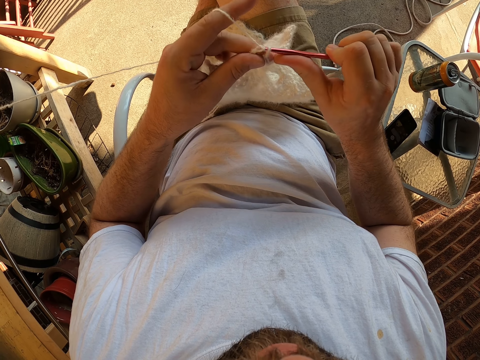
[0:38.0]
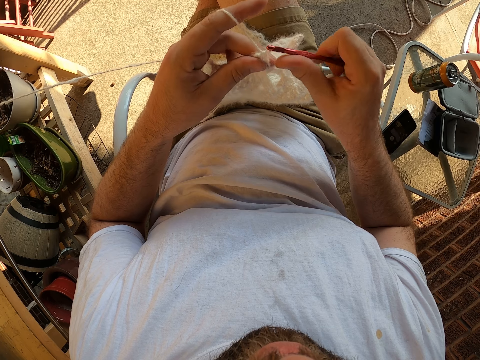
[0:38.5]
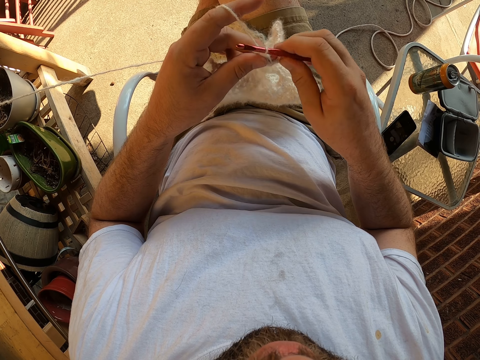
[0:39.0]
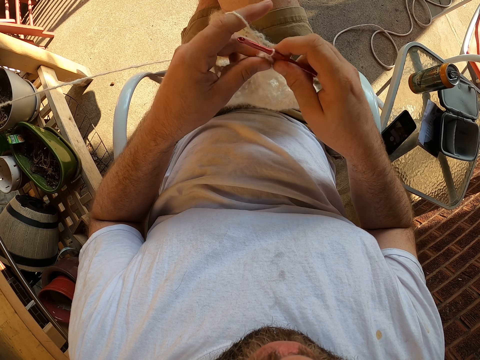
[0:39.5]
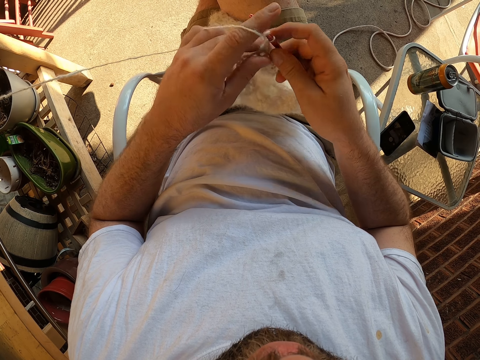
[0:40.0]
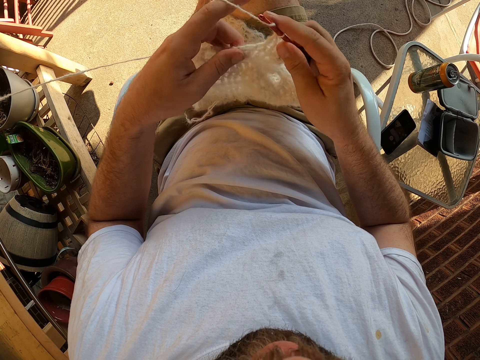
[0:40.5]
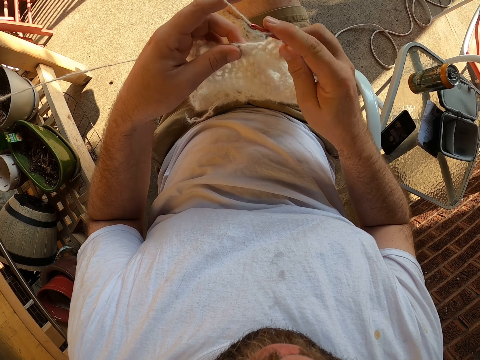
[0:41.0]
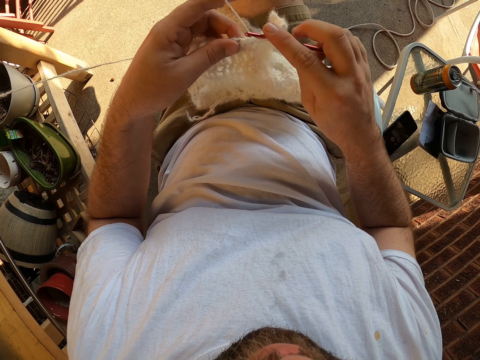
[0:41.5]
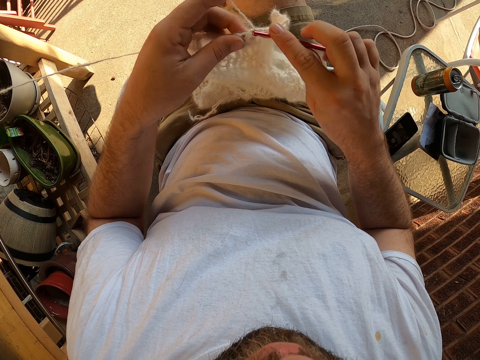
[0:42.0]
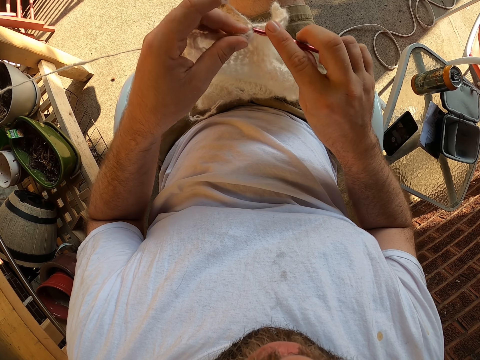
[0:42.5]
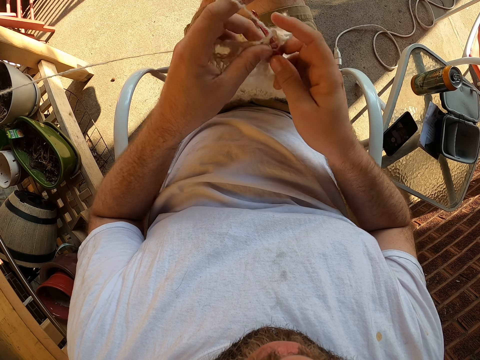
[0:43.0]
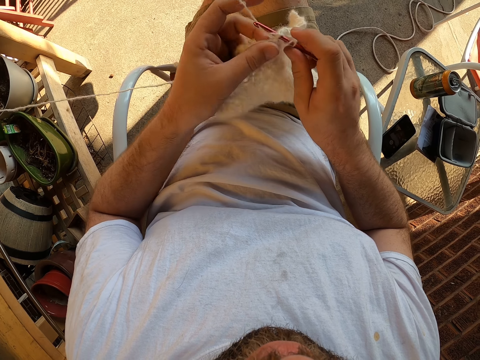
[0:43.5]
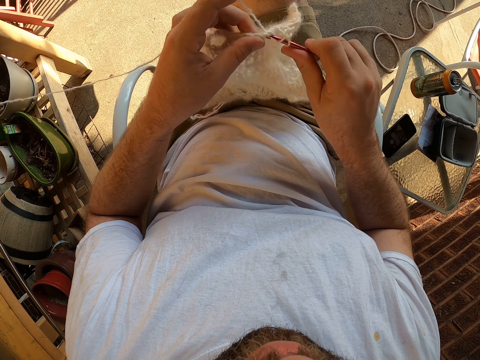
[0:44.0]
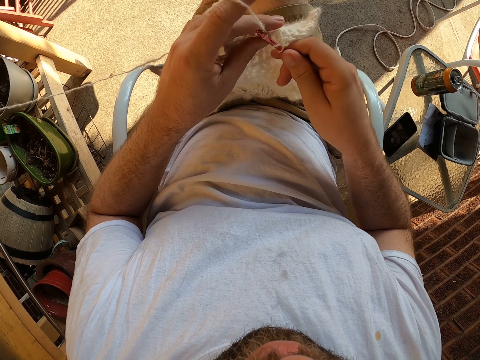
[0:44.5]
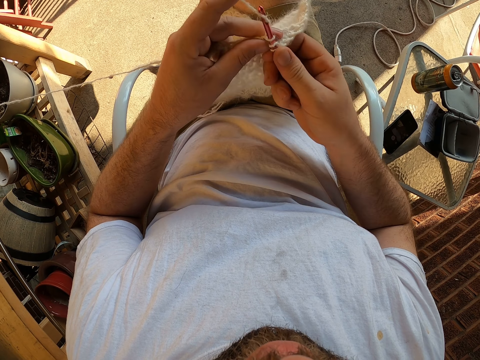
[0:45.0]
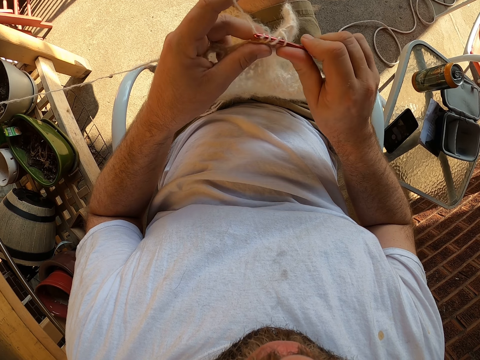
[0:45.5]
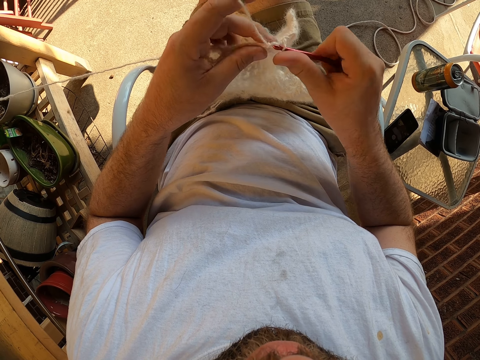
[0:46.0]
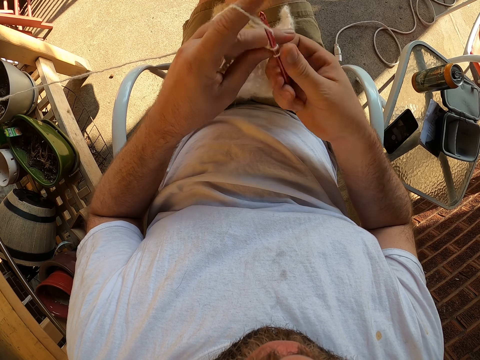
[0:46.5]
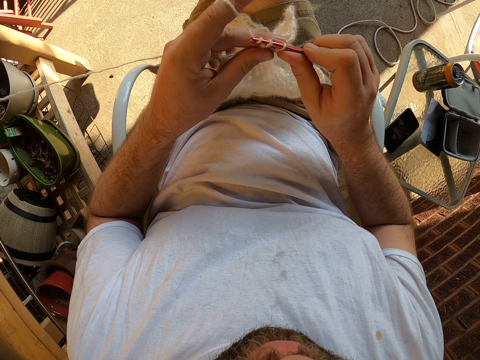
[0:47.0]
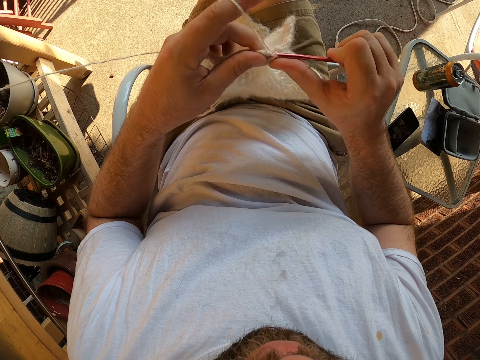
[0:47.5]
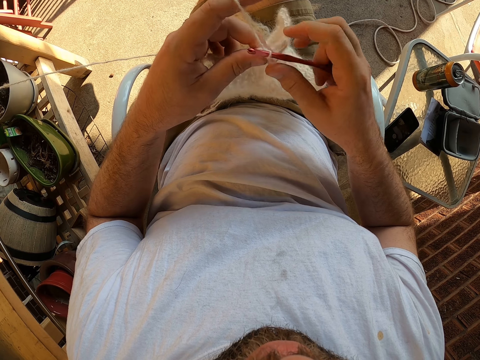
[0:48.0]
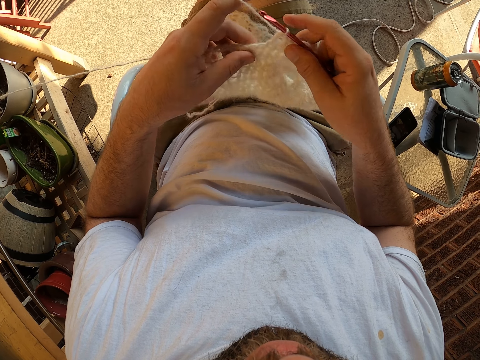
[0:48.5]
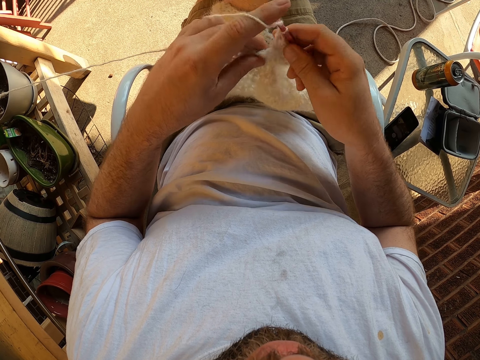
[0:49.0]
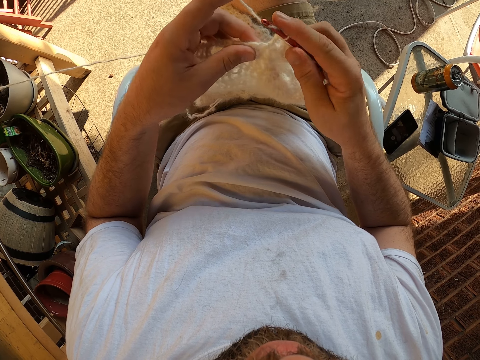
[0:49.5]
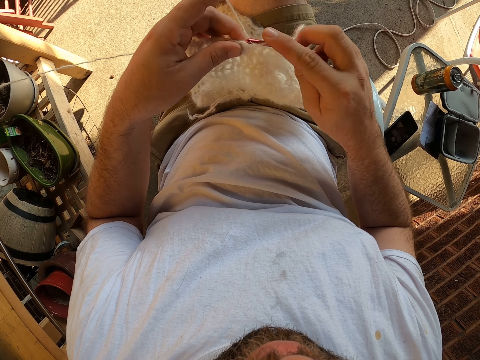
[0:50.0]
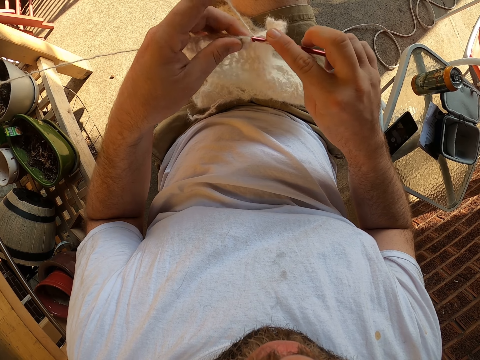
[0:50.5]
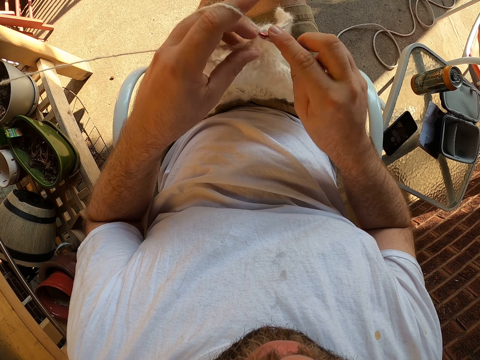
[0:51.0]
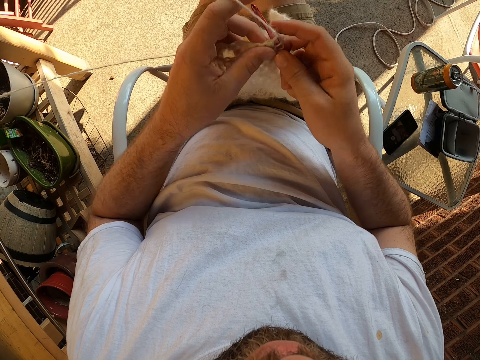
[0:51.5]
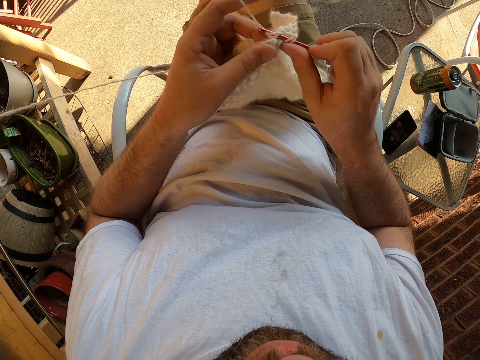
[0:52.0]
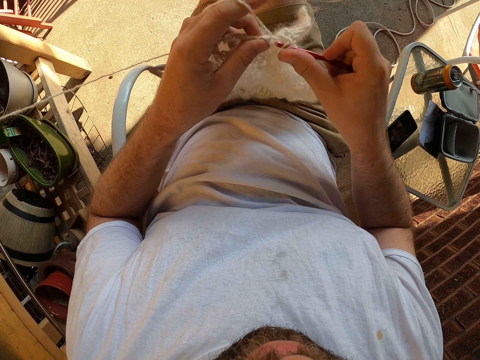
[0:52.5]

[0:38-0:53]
The camera wearer adjusts fingers on the fabric. They crochet the fabric.

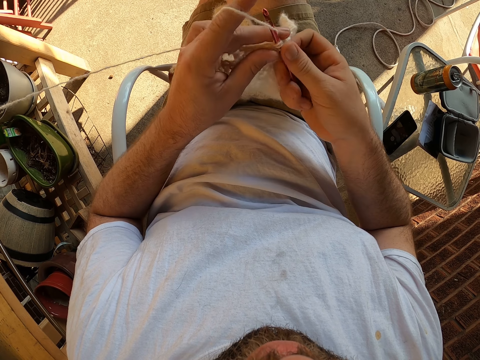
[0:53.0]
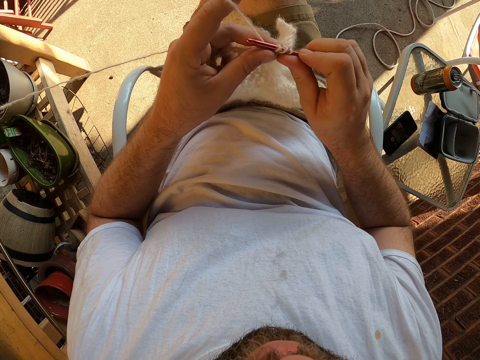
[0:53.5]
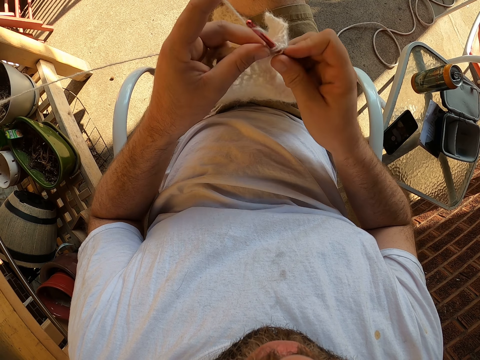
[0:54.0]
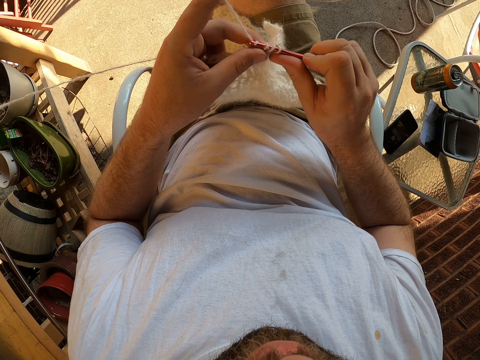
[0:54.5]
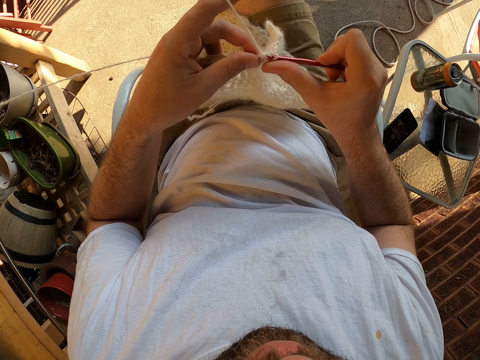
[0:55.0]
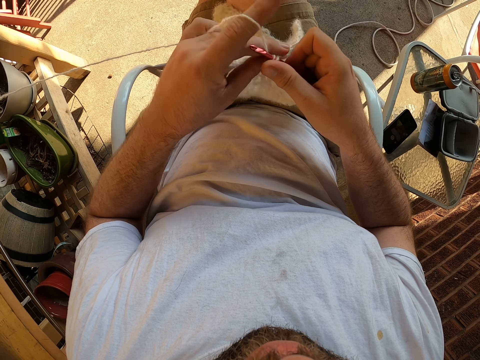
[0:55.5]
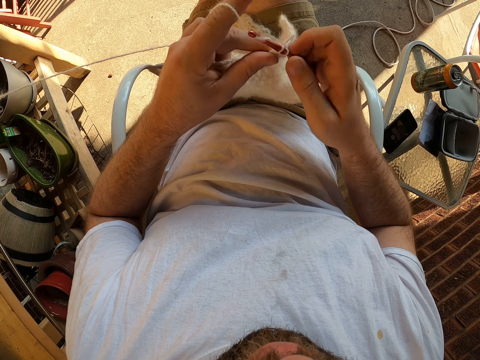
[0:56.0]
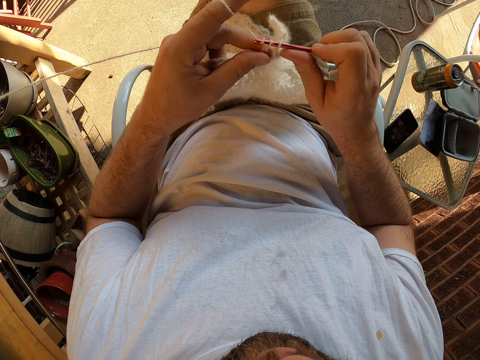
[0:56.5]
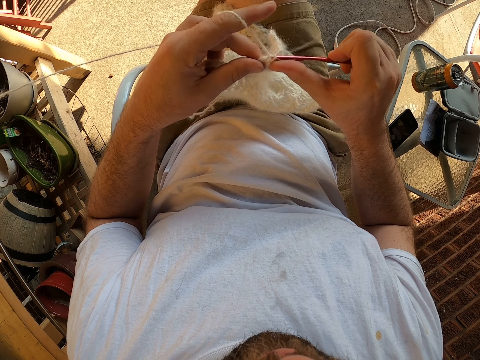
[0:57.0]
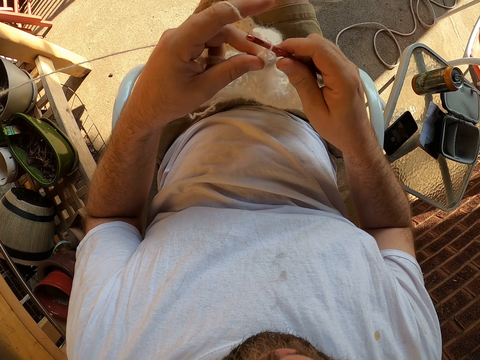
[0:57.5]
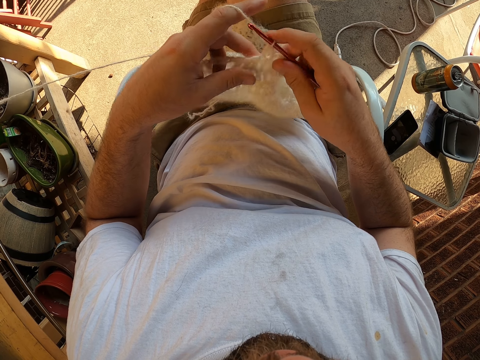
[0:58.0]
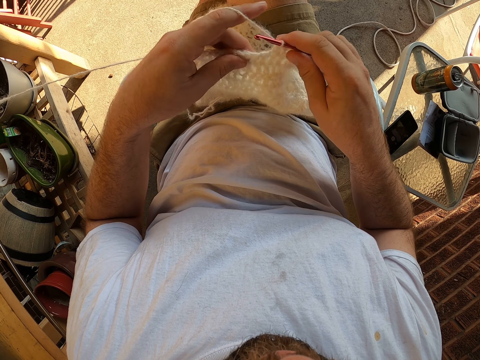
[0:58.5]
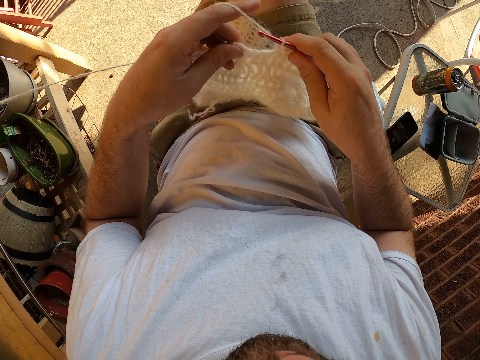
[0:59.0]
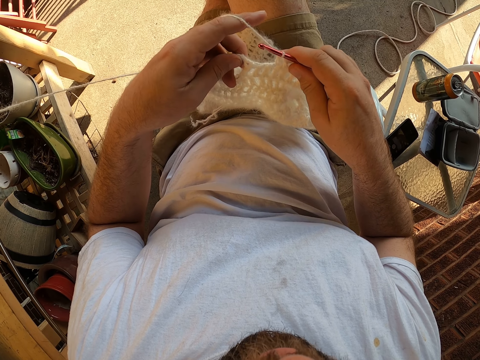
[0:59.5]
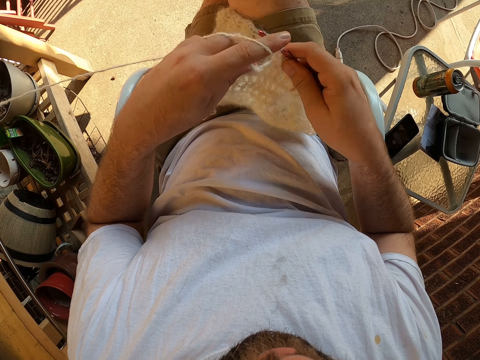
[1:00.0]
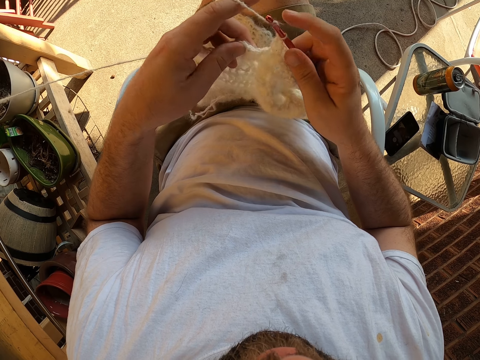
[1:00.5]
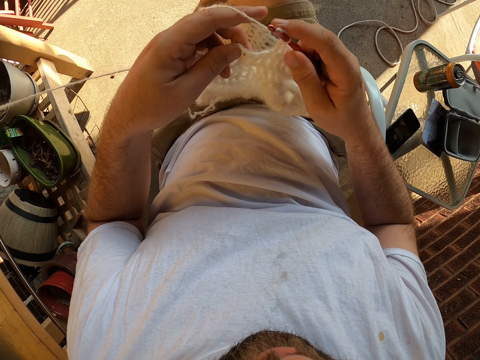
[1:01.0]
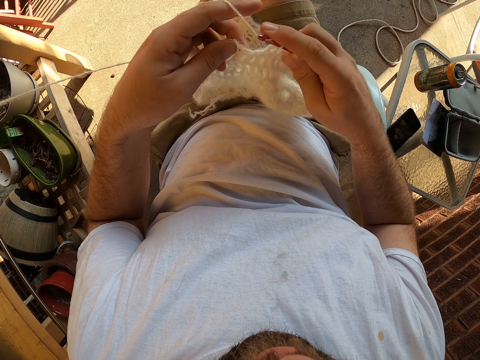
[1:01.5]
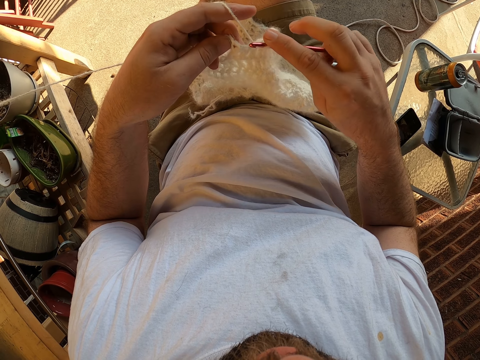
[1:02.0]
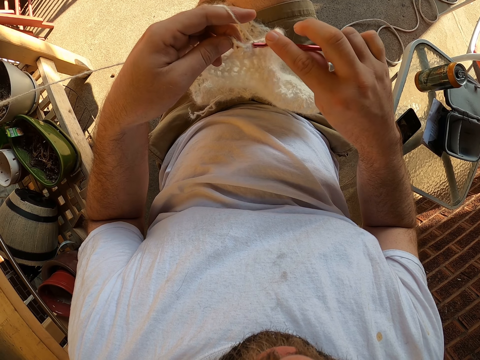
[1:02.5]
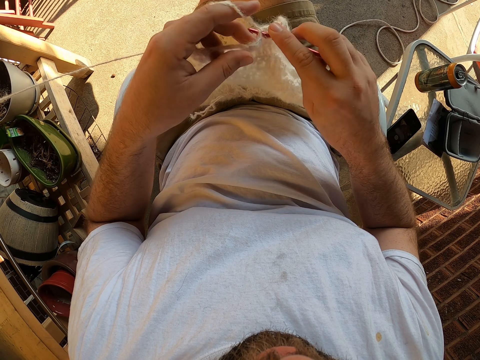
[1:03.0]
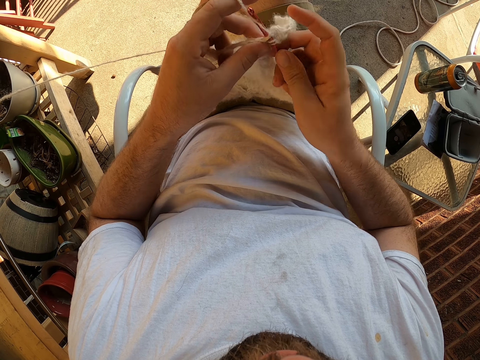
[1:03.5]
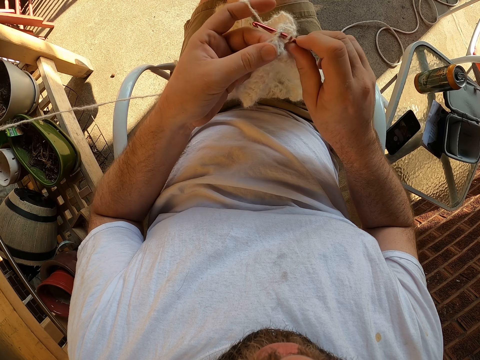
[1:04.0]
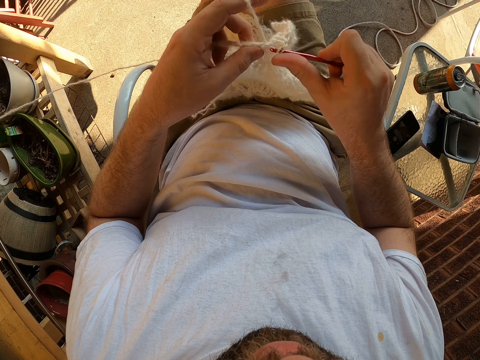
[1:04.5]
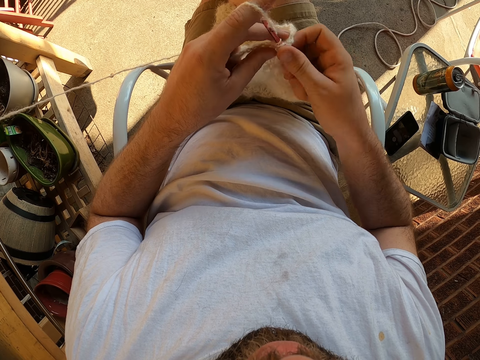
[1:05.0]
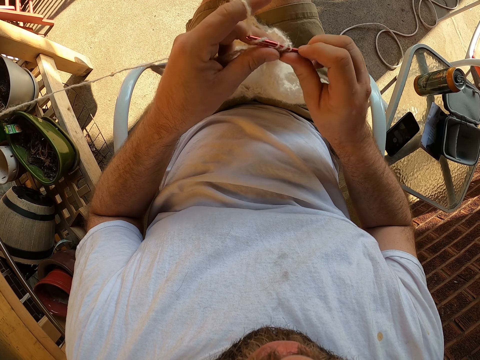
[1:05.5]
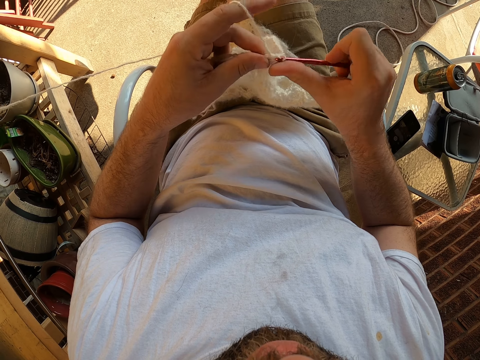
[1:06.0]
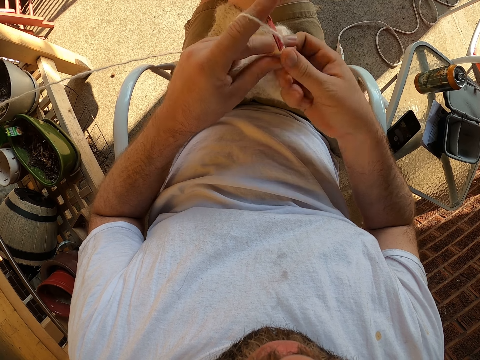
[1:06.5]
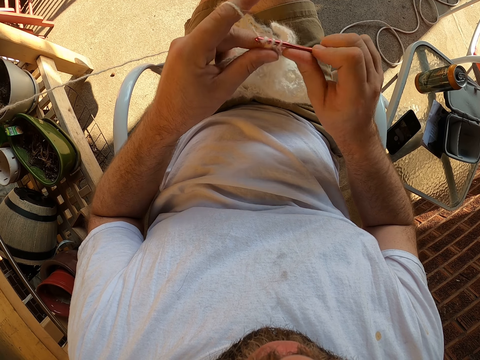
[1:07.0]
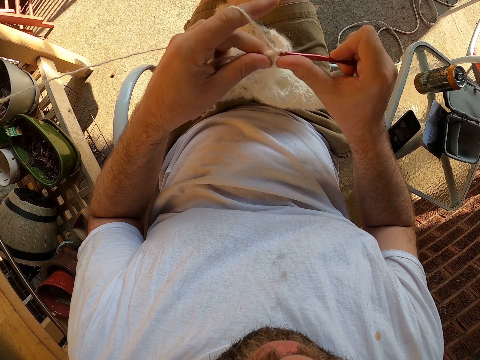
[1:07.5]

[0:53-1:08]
The camera wearer adjusts fingers on the fabric. They crochet.
